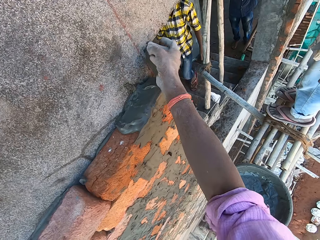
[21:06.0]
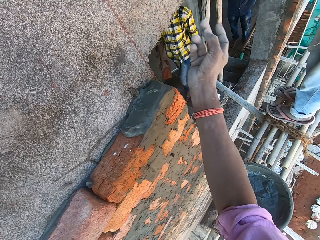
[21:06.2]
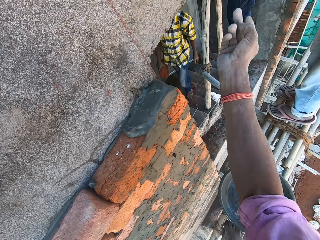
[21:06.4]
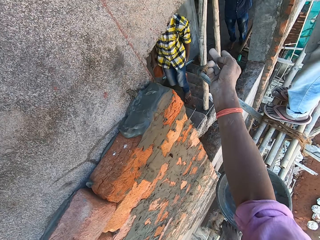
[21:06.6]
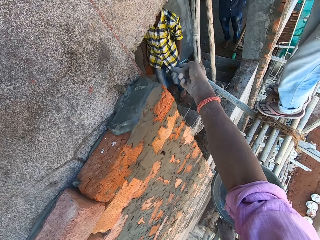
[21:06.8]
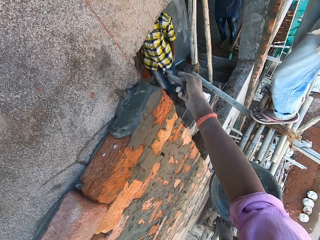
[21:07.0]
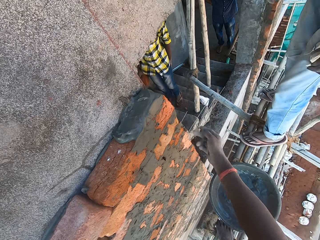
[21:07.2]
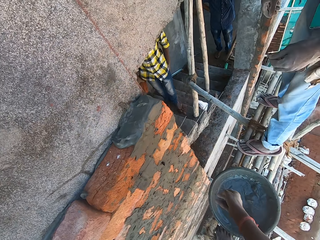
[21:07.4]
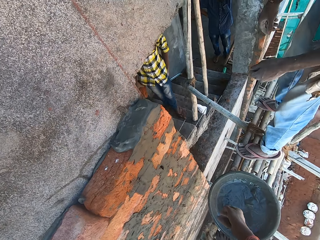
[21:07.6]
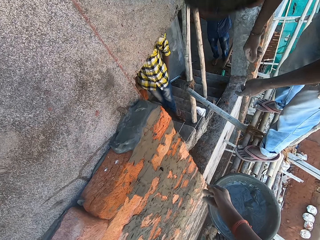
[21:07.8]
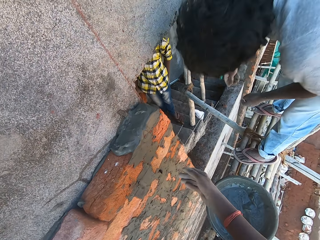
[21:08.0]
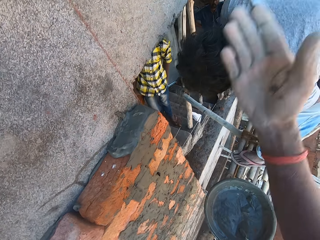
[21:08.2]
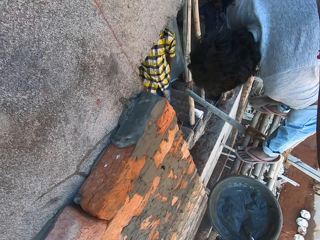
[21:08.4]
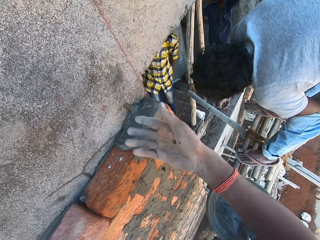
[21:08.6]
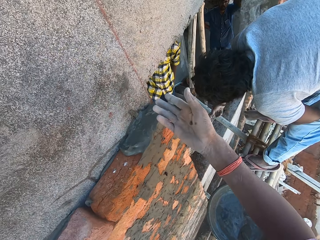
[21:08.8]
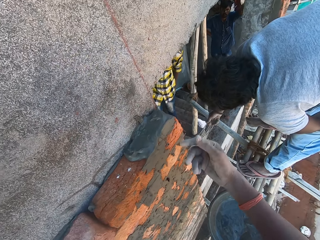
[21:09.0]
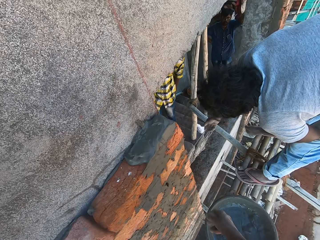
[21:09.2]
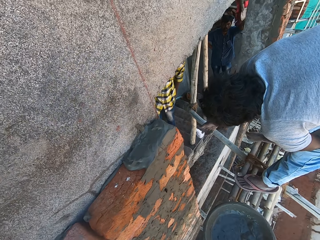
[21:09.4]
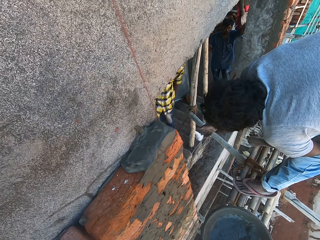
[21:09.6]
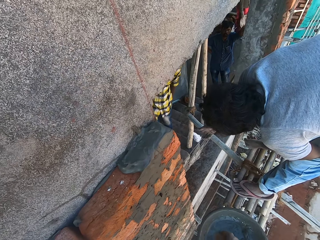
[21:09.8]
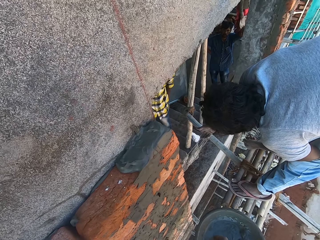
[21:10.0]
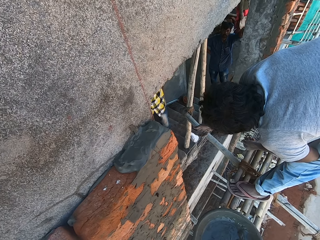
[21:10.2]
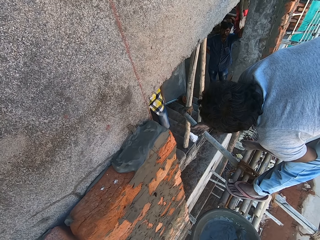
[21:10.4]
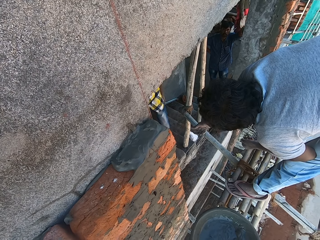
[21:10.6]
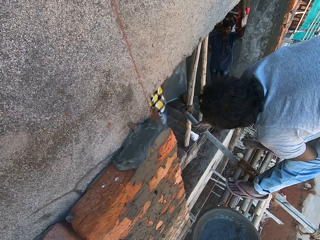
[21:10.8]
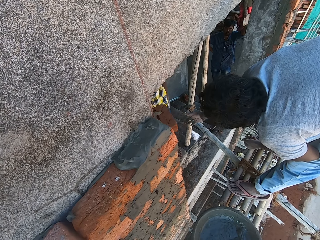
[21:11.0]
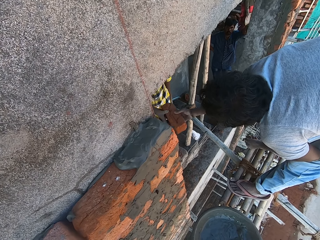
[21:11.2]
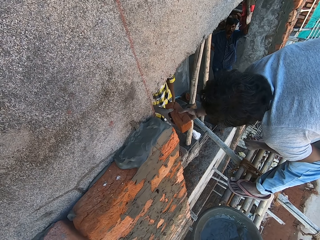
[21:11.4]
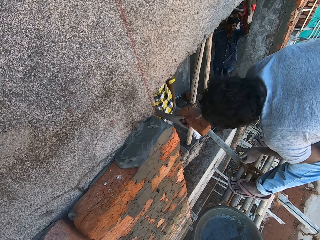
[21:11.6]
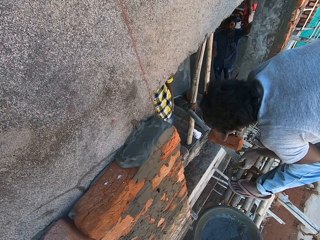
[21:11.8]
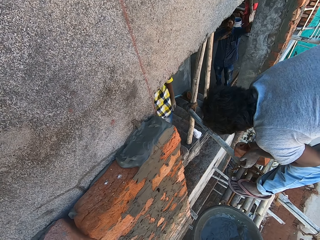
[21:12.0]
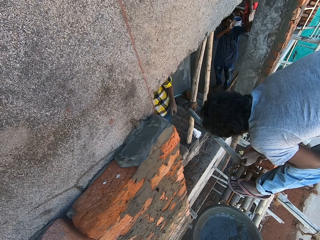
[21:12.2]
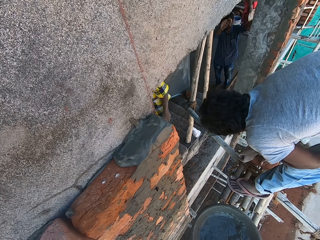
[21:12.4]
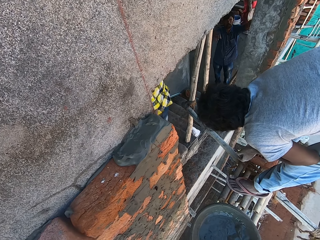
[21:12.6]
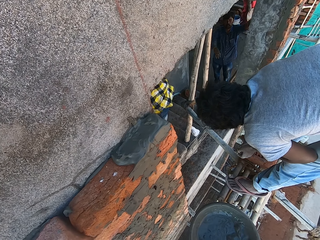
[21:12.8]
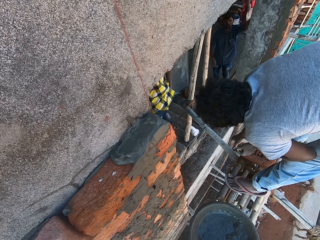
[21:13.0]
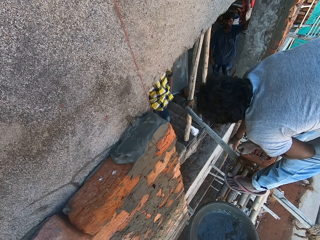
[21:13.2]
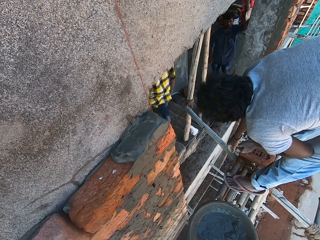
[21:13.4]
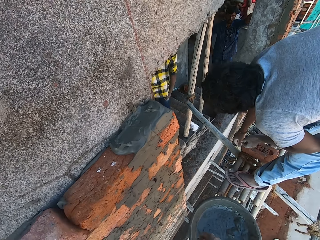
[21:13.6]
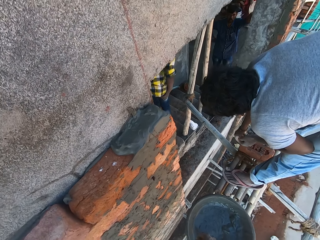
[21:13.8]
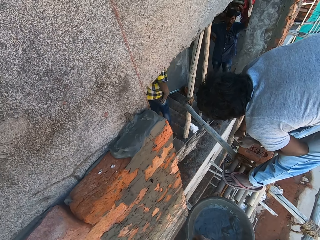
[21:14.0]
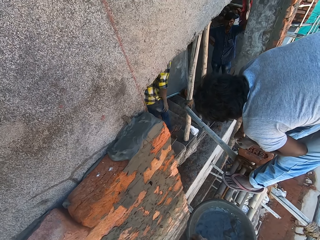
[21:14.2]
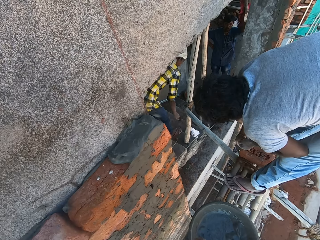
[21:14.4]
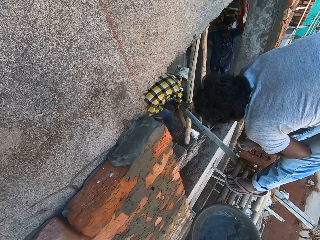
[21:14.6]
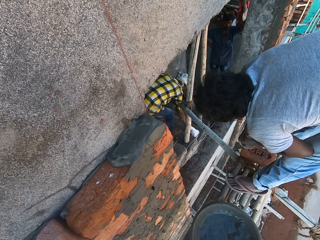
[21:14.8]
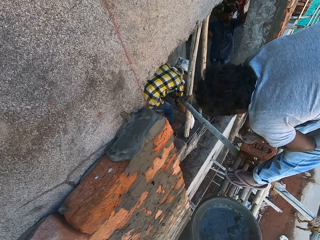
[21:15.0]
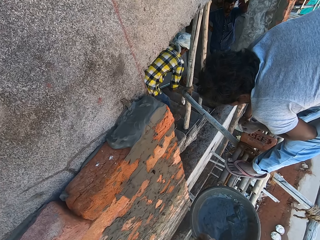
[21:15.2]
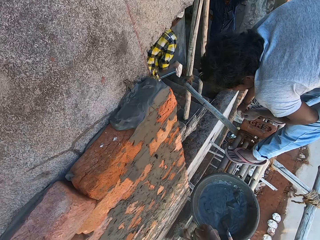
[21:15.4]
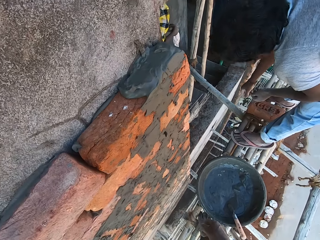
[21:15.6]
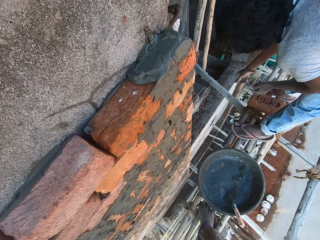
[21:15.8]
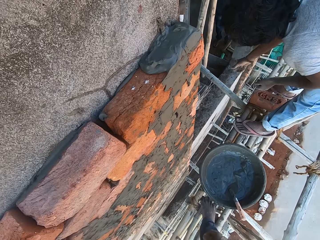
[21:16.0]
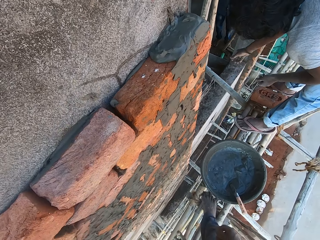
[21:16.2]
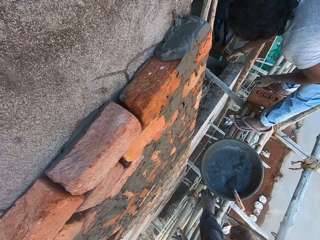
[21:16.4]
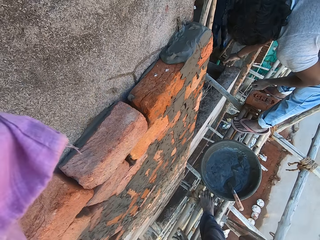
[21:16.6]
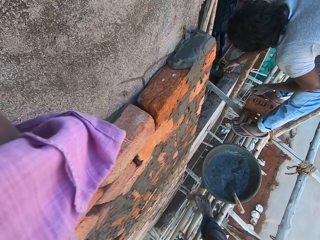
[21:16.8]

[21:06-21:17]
The camera wearer touches the wall. They talk with a man. The man interacts with another man. The other man passes the brick to the first man with his right hand. The first man collects the brick from the other man with his left hand. Another man interacts with the camera wearer. The first man holds the brick. The first man drops the brick on the bamboo woods with his right hand. The second man walks down the stairs. The second man picks a nylon bag on the stairs with his right hand. The camera wearer talks with the first man.

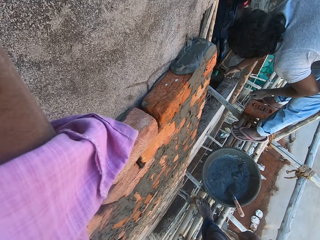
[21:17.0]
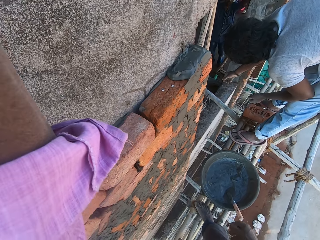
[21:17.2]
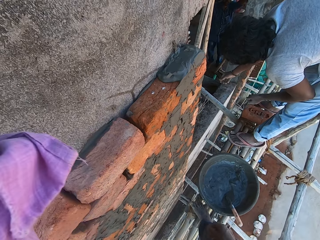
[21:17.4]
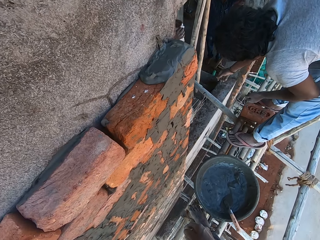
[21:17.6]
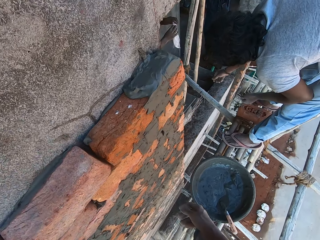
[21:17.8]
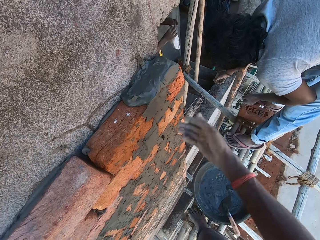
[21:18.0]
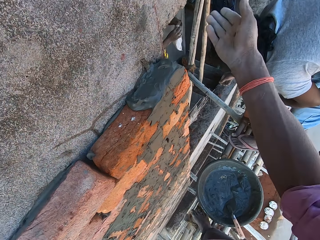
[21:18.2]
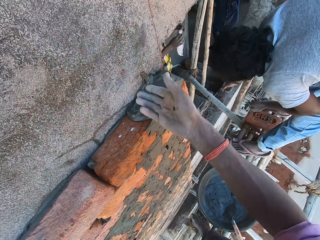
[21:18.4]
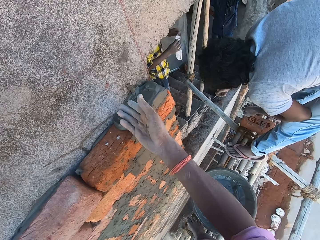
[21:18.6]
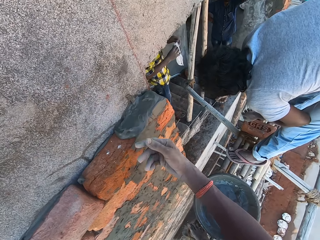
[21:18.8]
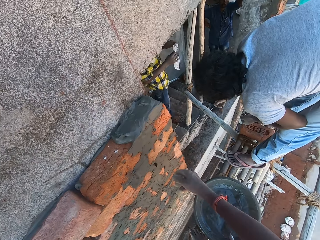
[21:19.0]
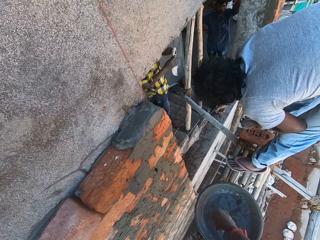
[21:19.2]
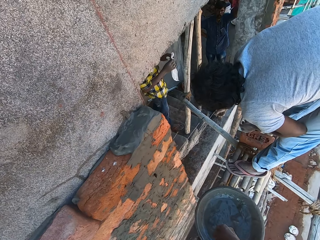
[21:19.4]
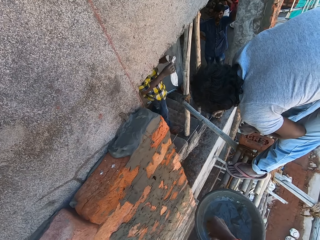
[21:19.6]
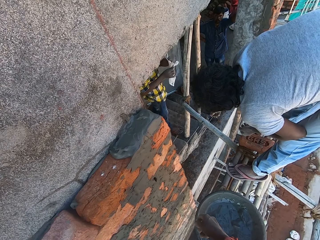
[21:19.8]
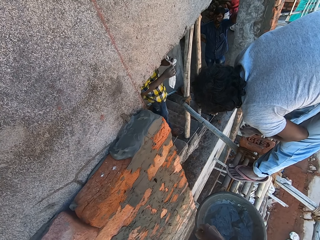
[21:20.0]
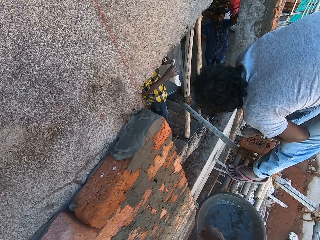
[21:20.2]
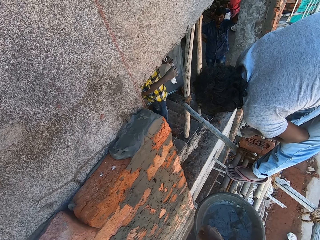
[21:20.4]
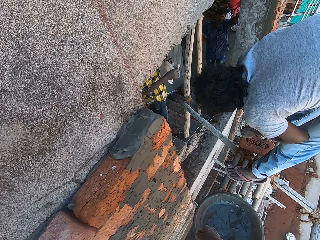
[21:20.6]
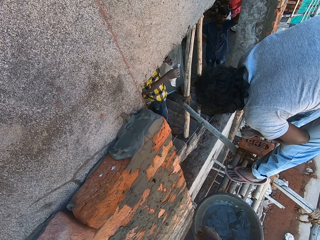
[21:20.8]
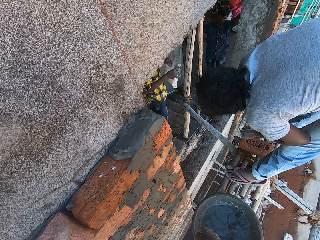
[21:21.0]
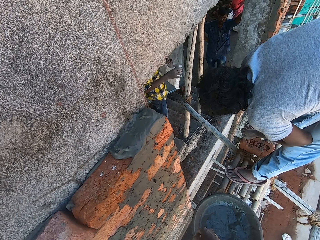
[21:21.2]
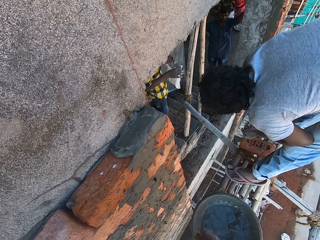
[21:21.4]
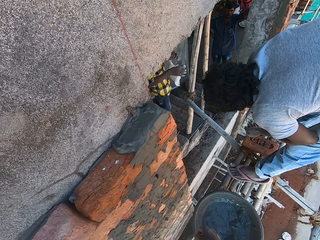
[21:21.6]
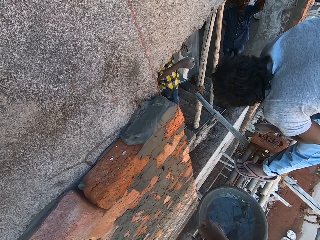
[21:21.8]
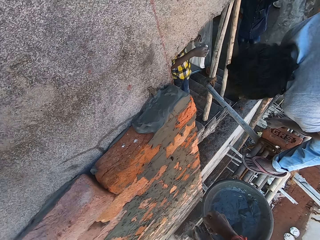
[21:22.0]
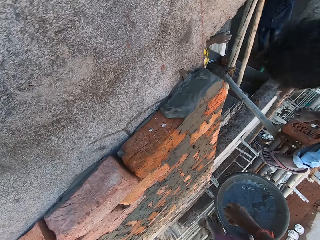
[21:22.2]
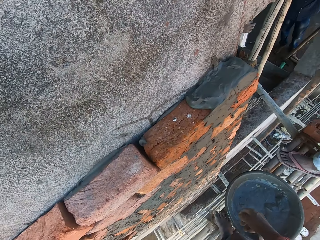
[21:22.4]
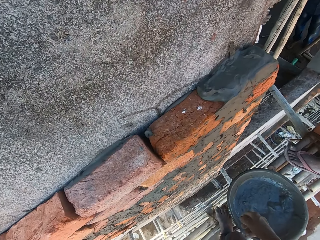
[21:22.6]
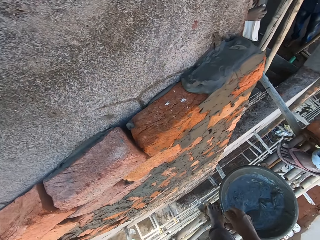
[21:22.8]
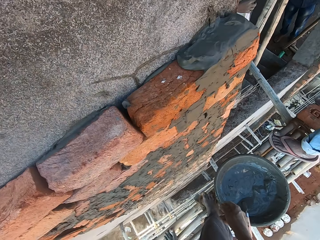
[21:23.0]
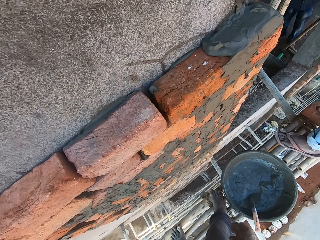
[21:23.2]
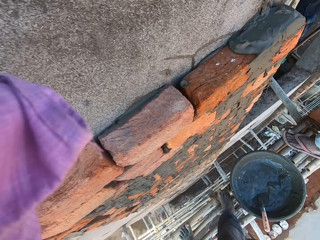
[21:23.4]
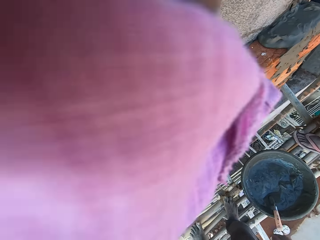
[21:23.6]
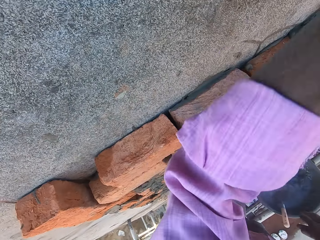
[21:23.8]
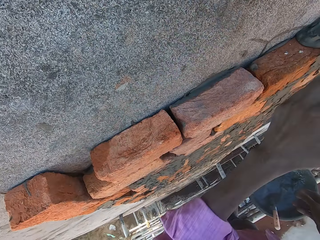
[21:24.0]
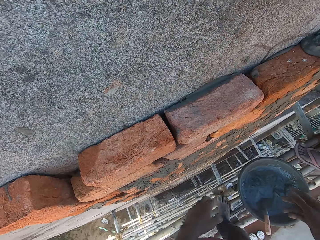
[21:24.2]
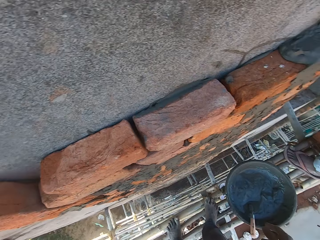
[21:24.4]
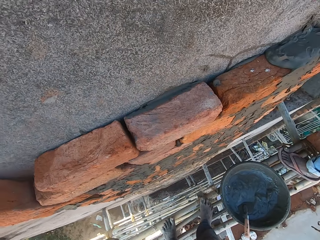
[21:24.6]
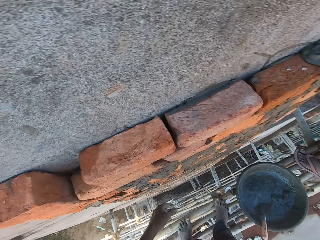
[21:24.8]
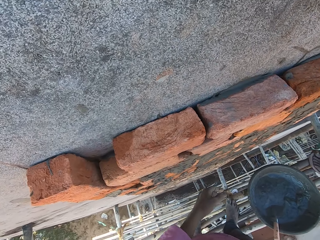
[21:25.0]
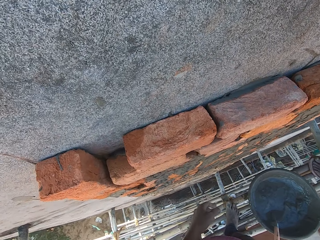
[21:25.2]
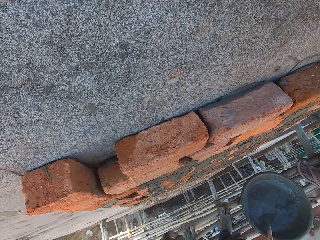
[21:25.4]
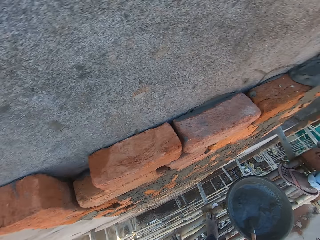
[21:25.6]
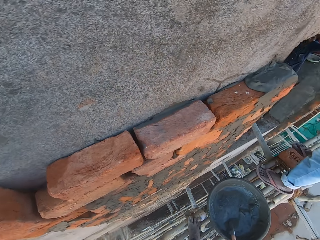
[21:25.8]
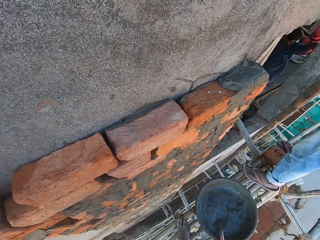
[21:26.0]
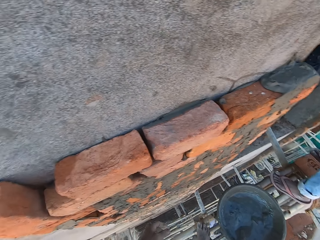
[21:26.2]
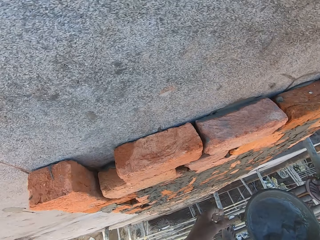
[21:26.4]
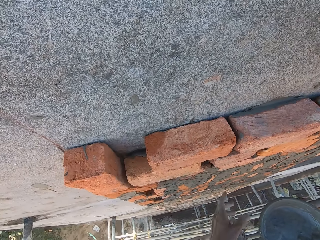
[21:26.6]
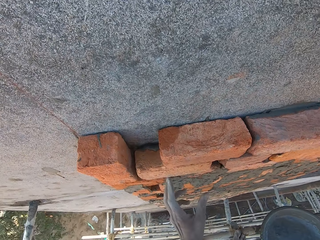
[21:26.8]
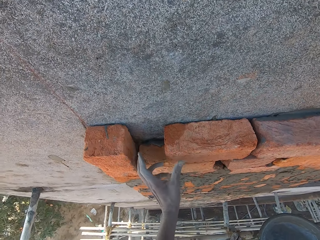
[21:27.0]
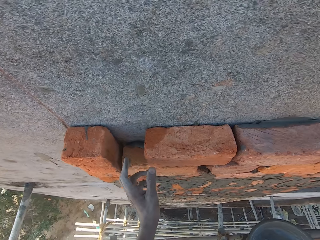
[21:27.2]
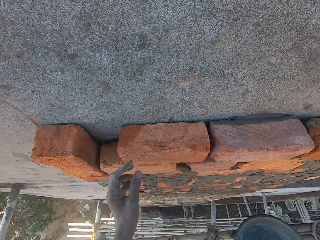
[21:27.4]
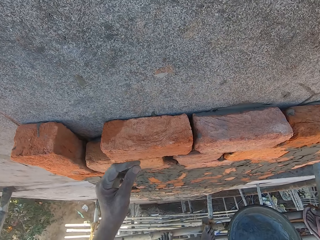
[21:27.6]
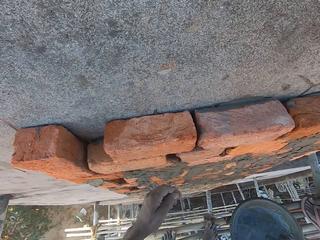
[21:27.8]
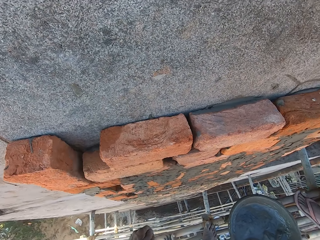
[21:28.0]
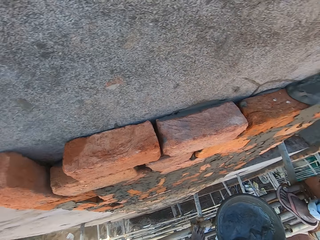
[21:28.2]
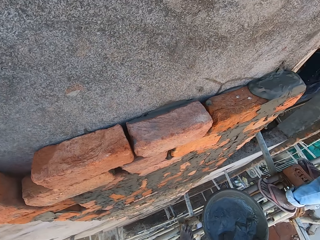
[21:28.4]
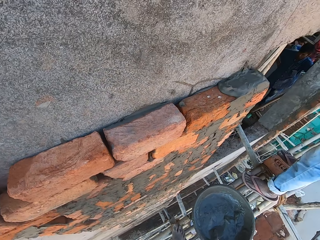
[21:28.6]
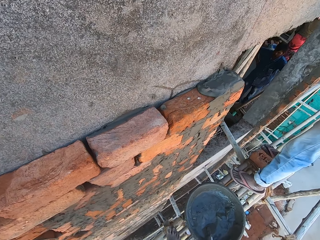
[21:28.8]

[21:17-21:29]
A man opens the nylon bag with both hands. The camera wearer gestures out with his hand. He looks around the field and talks with the man.
